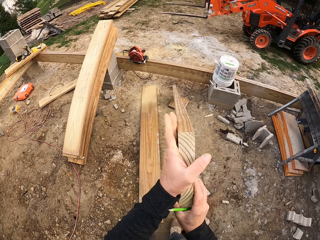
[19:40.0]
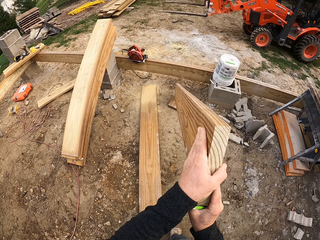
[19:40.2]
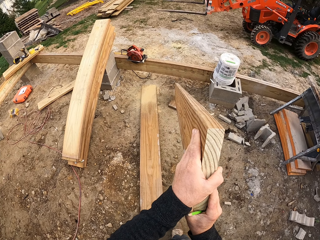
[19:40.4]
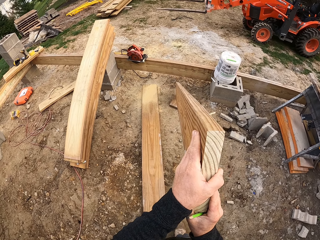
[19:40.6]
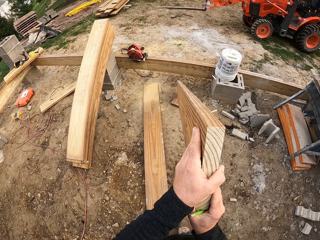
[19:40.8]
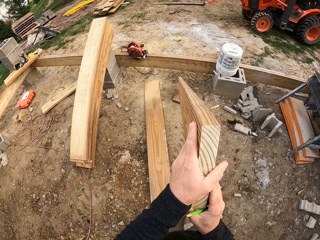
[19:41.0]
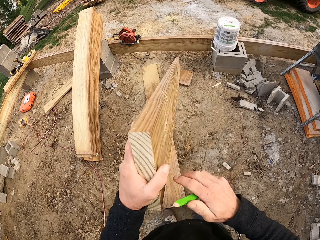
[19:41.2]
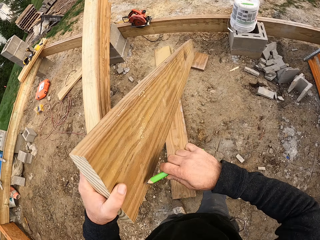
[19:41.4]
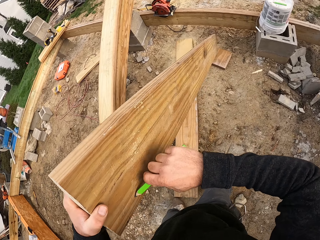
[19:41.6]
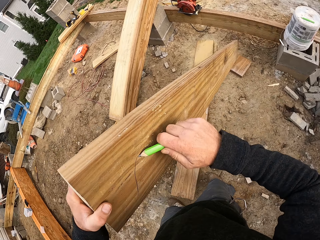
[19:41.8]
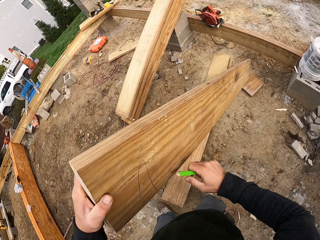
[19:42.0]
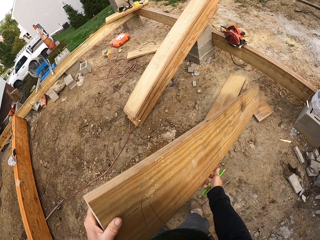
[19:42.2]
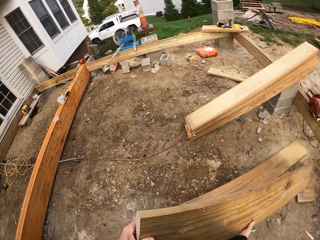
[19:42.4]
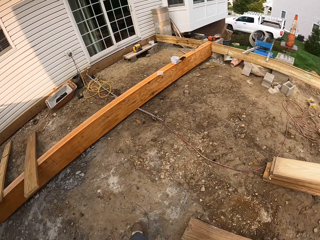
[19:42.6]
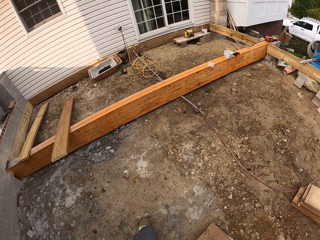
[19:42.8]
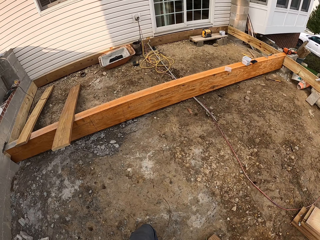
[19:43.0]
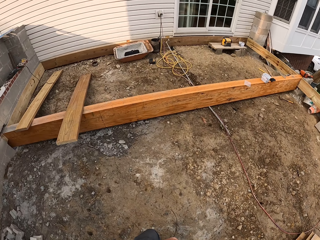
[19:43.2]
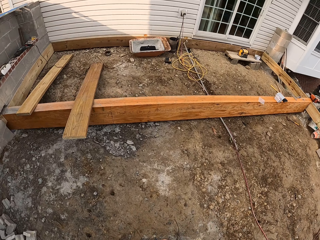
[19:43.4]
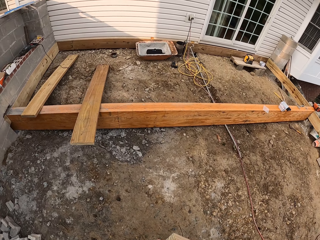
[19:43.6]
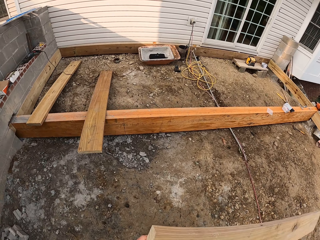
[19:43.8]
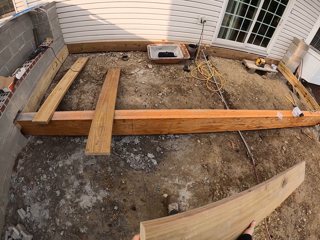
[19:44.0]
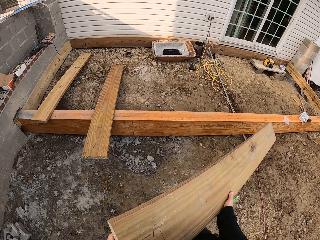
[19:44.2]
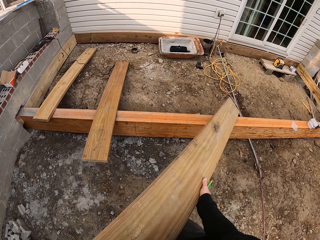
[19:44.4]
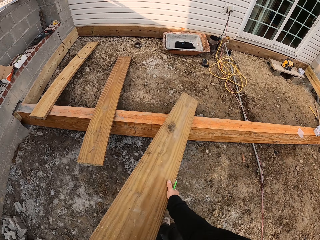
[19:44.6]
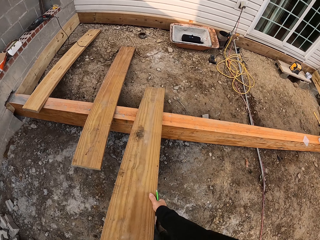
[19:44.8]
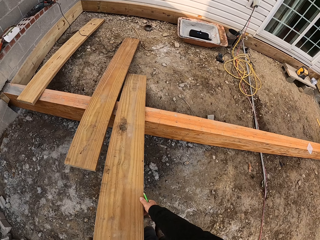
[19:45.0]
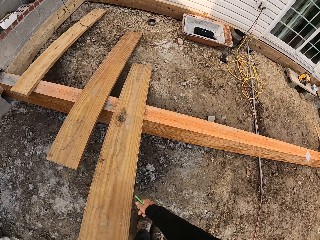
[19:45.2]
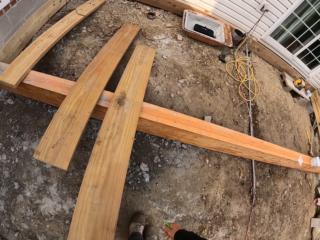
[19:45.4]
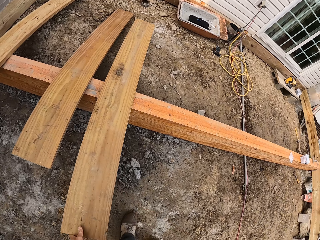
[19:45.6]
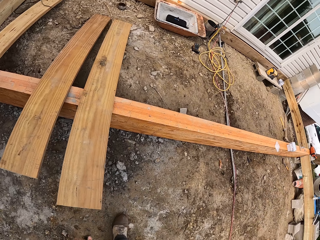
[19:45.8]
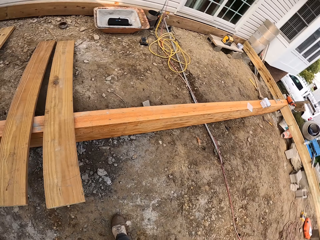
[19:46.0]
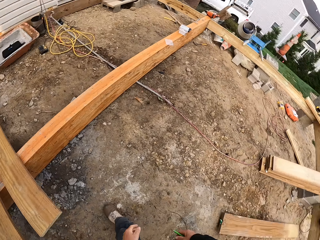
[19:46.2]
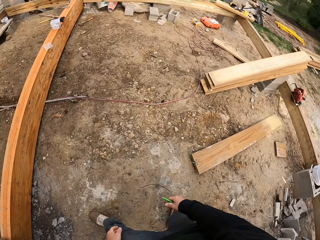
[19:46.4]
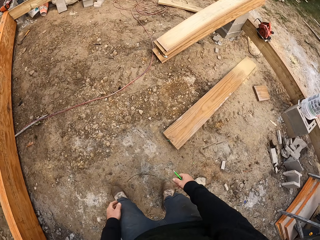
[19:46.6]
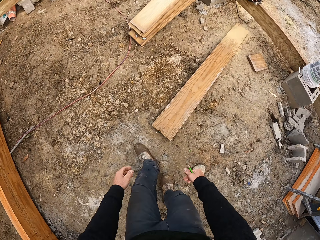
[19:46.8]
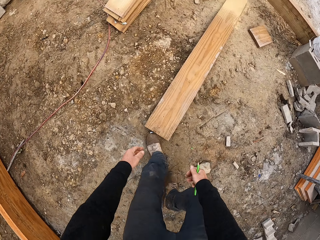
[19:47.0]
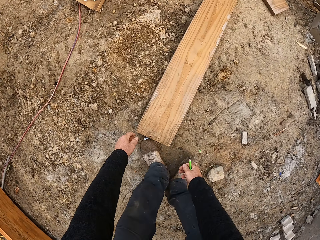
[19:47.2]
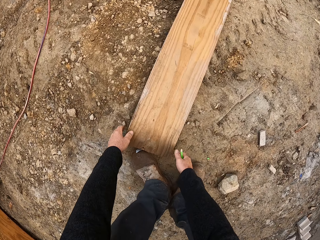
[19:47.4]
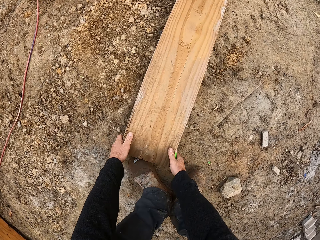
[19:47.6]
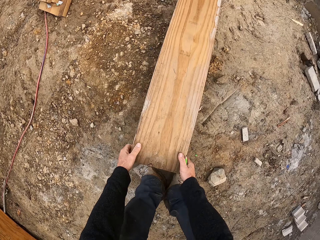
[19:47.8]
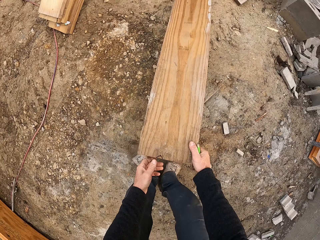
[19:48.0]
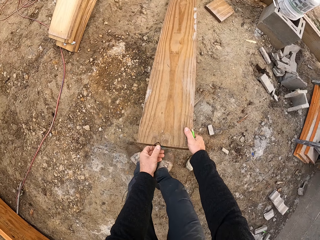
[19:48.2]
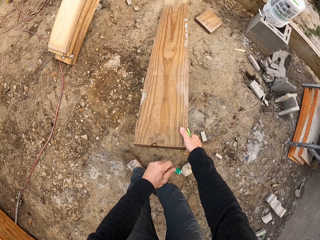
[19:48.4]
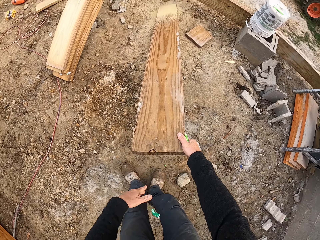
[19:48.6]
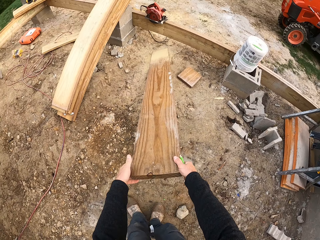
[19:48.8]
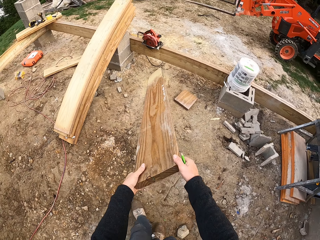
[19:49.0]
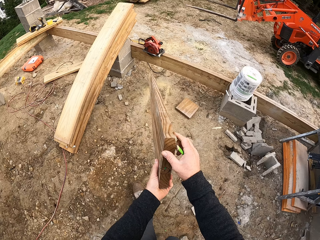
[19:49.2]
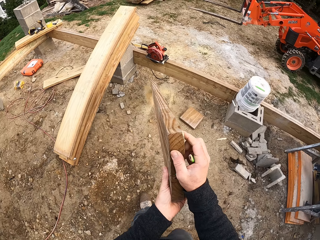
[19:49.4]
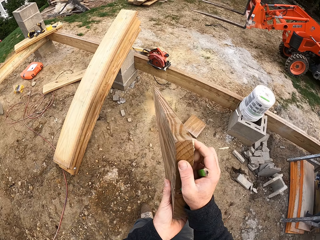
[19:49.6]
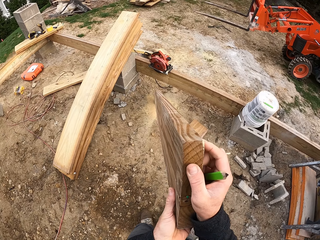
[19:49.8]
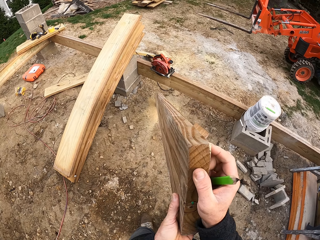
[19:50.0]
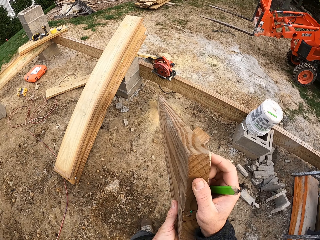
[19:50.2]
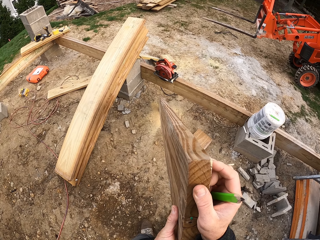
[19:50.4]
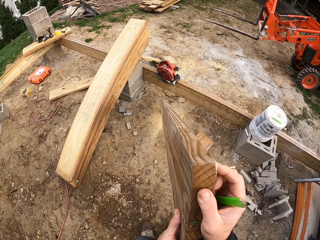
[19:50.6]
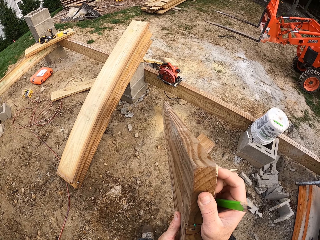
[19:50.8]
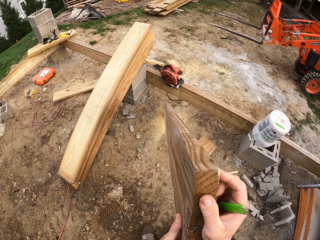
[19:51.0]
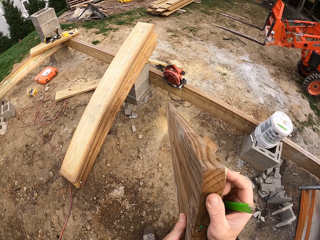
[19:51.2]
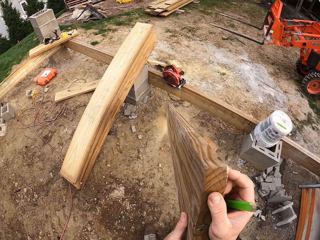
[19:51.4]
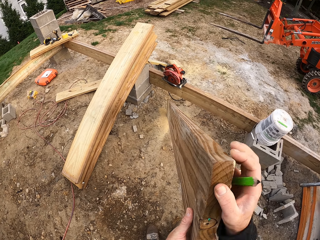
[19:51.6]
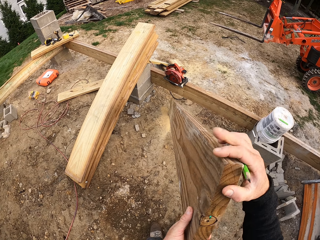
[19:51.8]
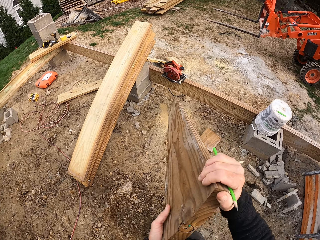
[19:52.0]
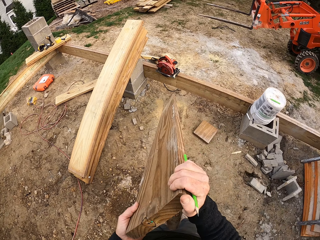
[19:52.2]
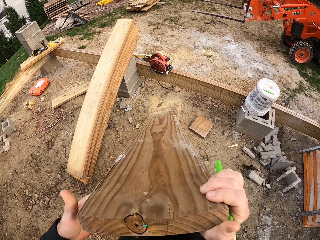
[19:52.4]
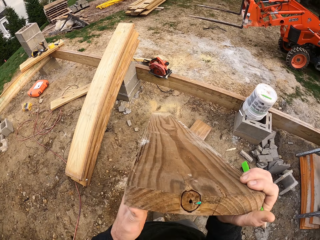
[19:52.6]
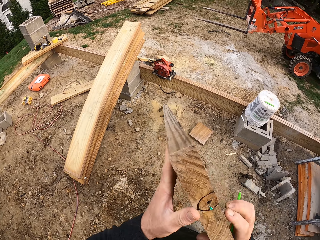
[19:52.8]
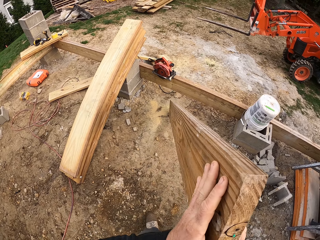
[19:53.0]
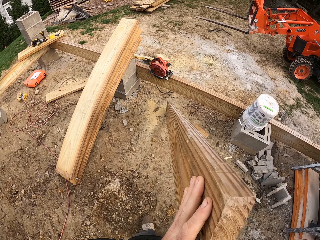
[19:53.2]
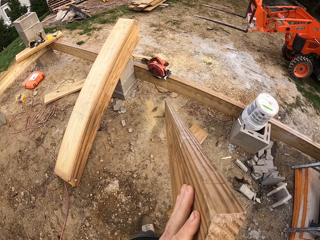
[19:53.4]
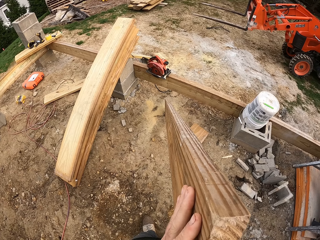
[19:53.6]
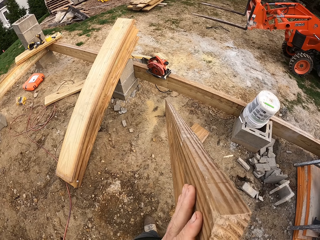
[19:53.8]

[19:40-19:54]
The camera wearer turns the piece of wood. They draw on the piece of wood. They walk around the construction site and carry the piece of wood. They drop the piece of wood on the ground. They pick up the piece of wood on the ground and hold the piece of wood. They look at the side of the piece of wood.

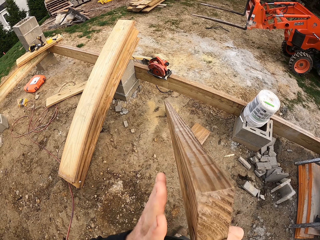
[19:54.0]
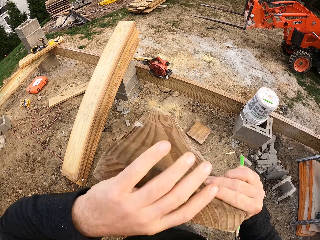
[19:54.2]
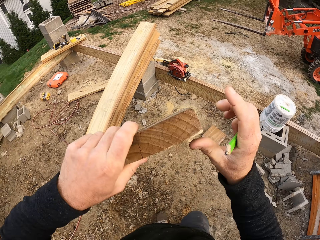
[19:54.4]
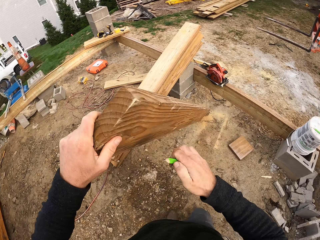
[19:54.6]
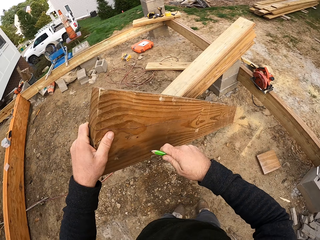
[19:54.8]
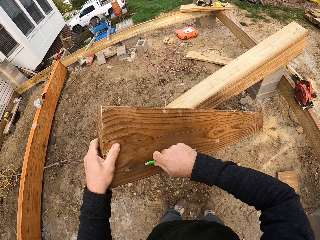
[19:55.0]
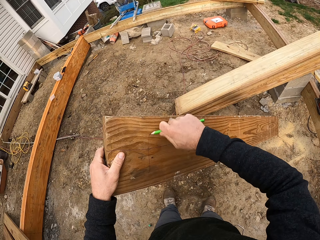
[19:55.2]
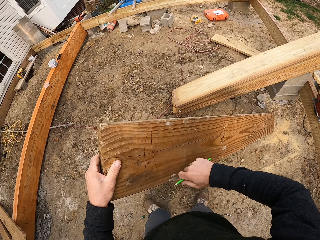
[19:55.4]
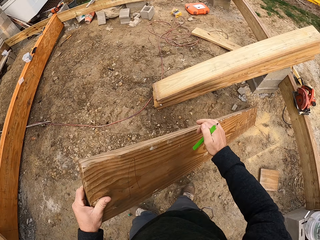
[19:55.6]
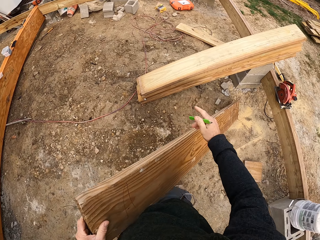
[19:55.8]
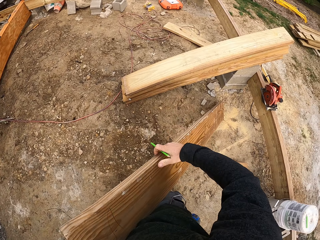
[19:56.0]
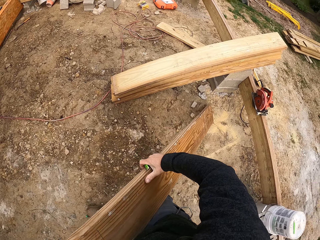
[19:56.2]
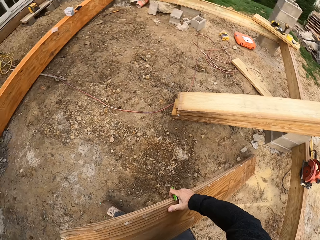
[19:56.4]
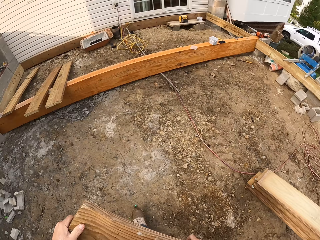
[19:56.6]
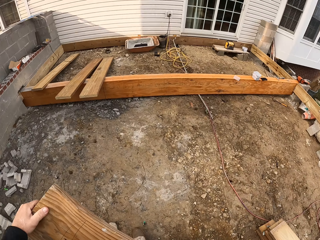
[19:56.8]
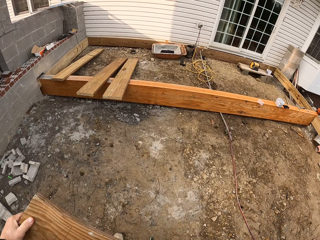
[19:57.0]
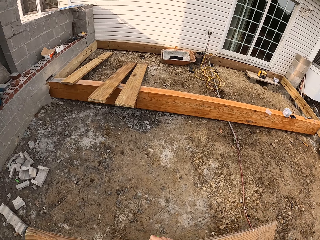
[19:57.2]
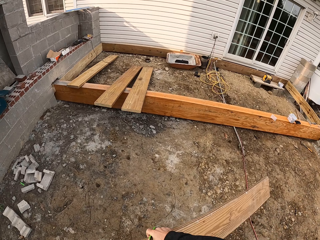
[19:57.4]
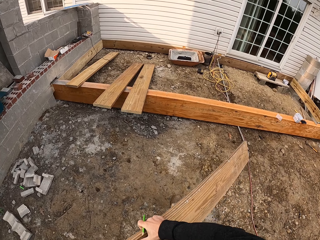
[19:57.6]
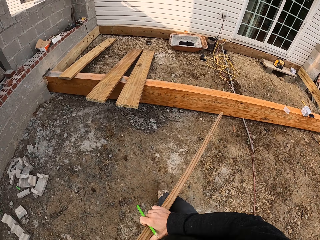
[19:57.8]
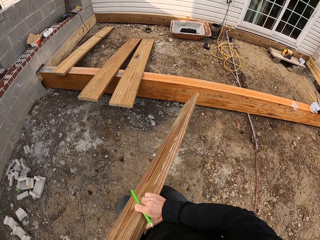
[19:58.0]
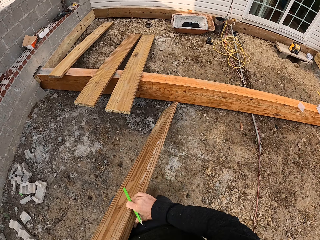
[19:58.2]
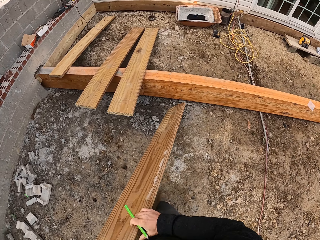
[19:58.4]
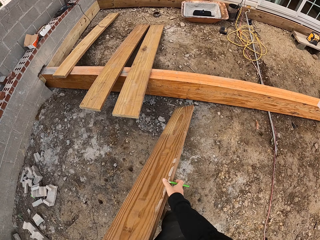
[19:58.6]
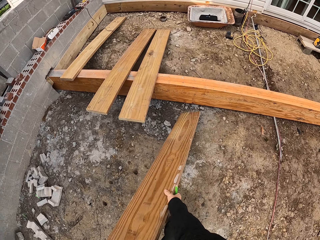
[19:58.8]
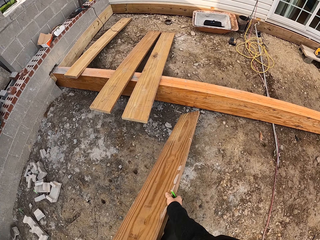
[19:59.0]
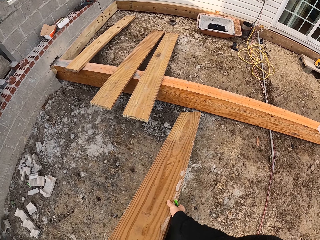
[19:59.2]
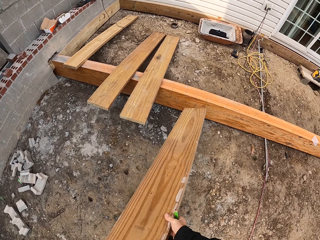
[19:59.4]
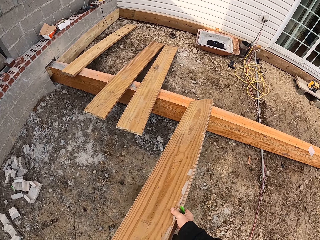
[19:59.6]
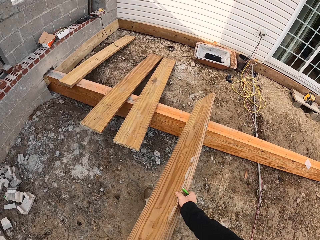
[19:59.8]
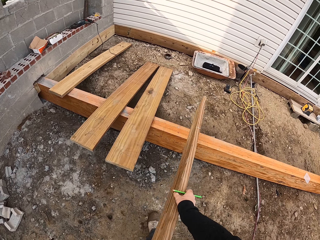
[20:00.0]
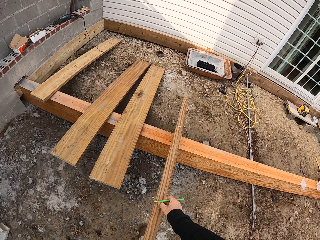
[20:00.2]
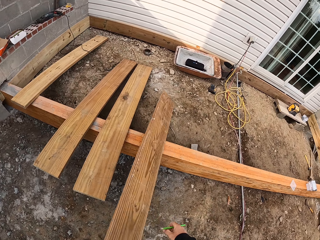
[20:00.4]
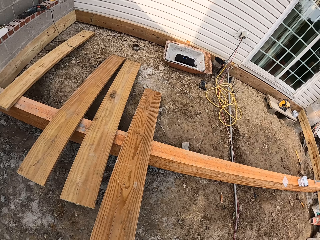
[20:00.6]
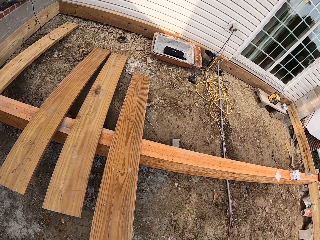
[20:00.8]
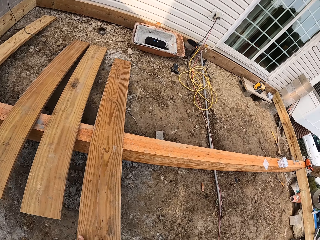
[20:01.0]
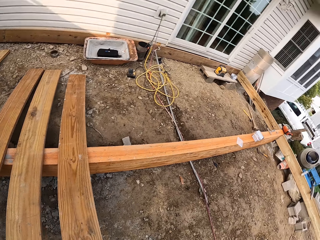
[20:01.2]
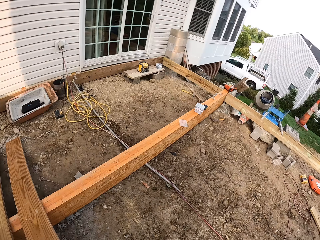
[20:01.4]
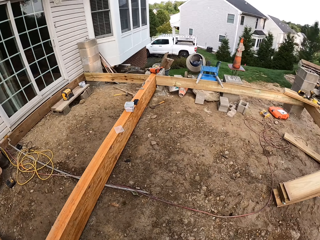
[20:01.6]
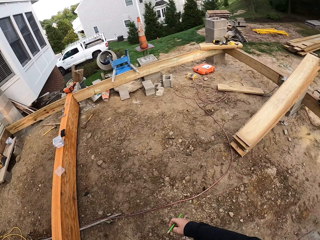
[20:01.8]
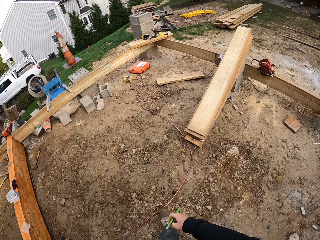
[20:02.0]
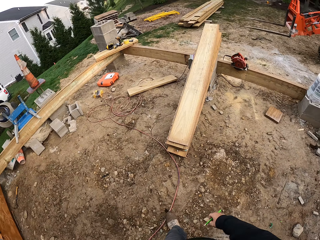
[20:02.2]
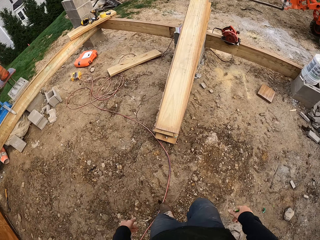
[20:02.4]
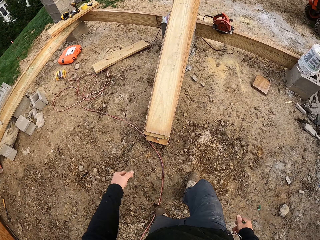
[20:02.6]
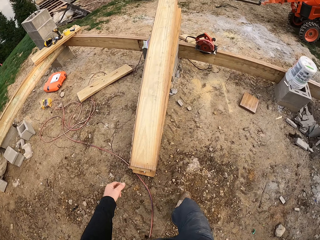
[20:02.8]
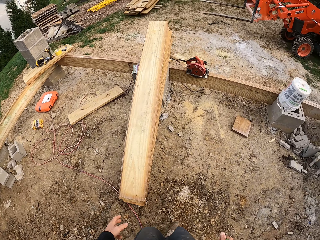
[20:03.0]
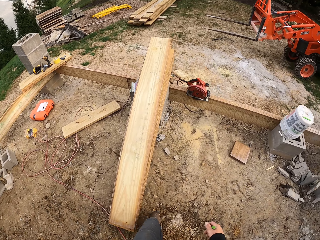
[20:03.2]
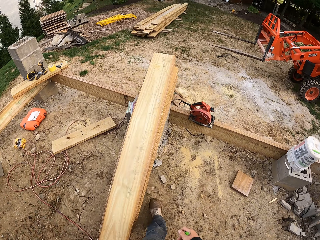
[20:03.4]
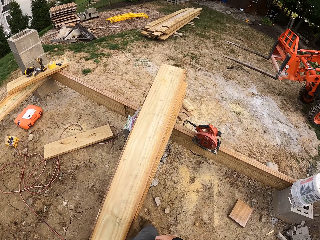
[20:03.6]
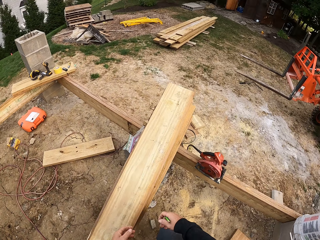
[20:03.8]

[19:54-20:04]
The camera wearer draws on the piece of wood. They carry the piece of wood. They drop the piece of wood on the ground. They walk around the construction site.
